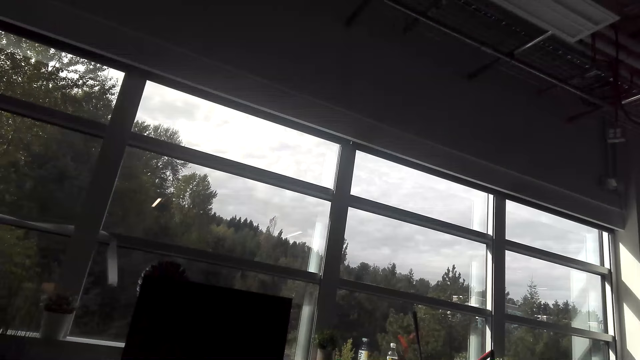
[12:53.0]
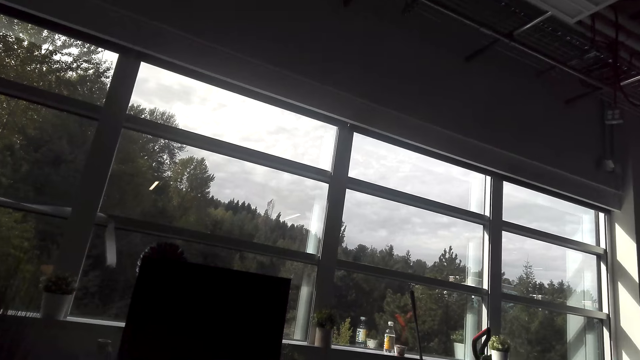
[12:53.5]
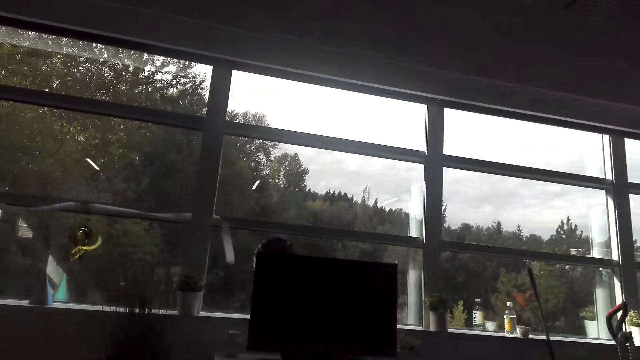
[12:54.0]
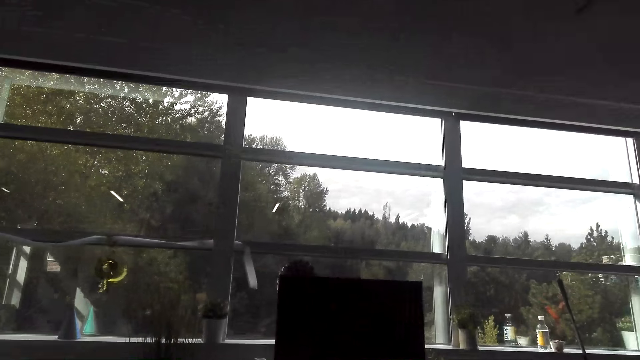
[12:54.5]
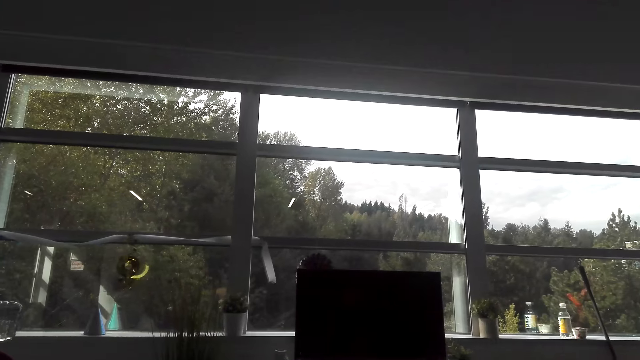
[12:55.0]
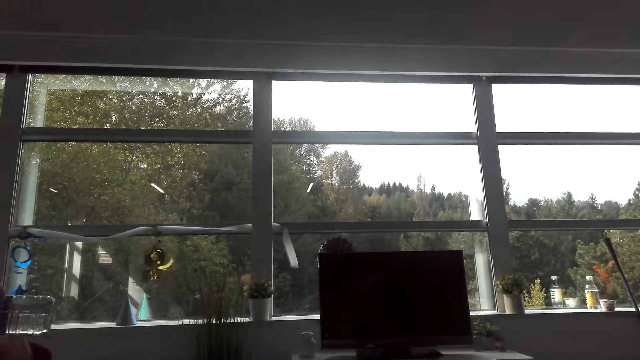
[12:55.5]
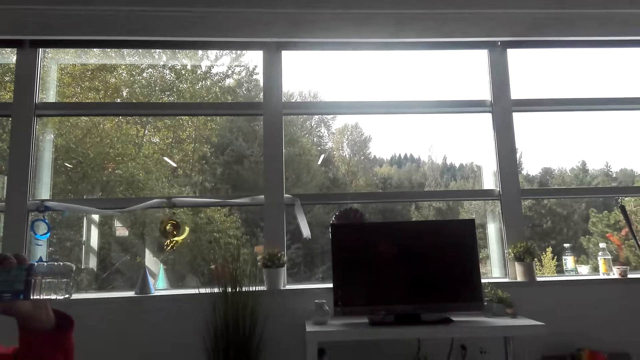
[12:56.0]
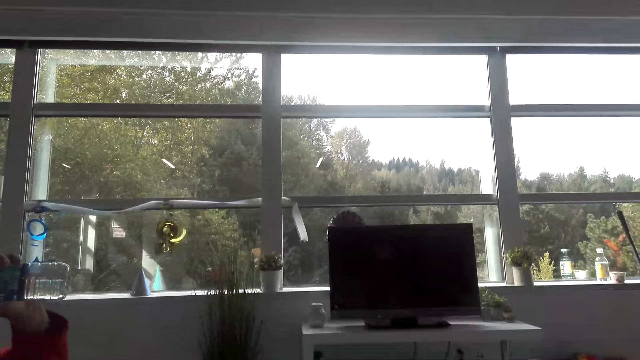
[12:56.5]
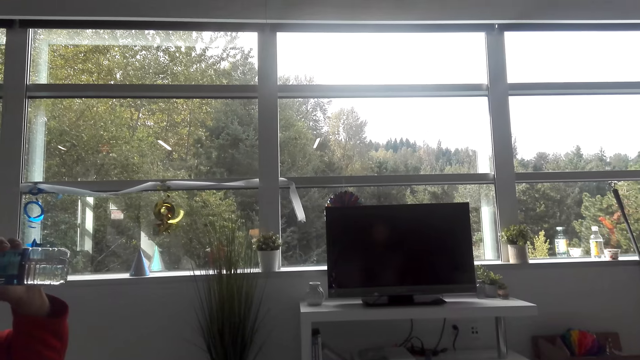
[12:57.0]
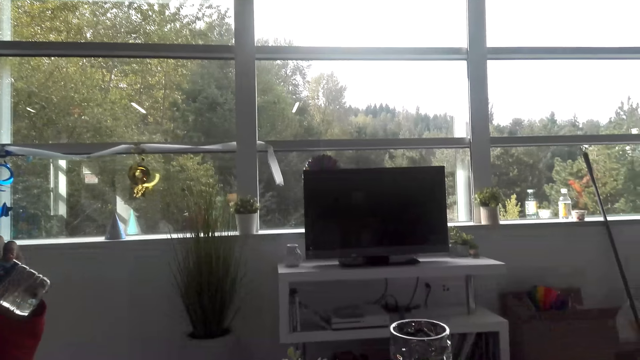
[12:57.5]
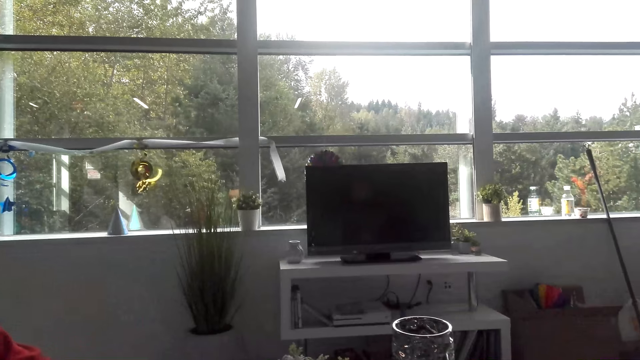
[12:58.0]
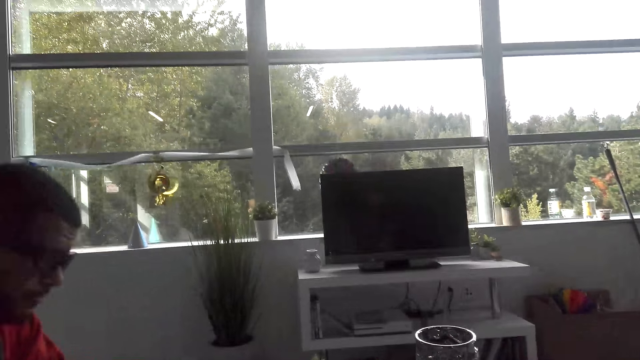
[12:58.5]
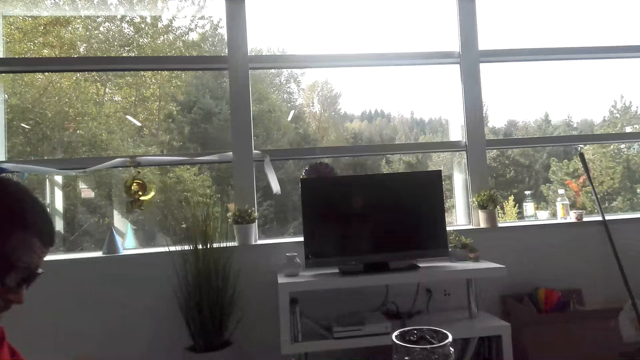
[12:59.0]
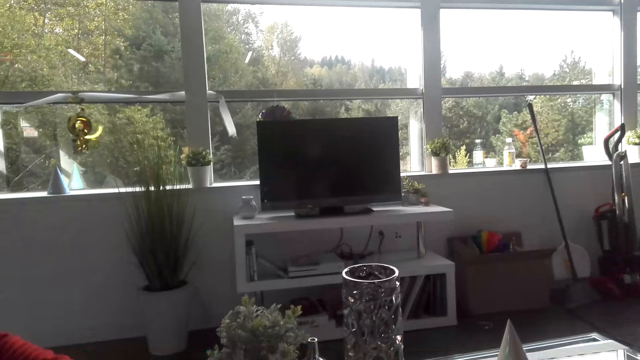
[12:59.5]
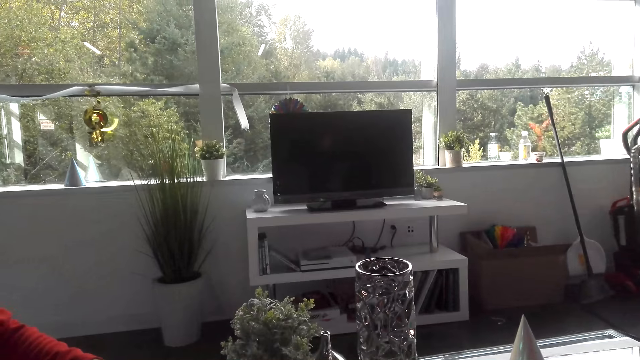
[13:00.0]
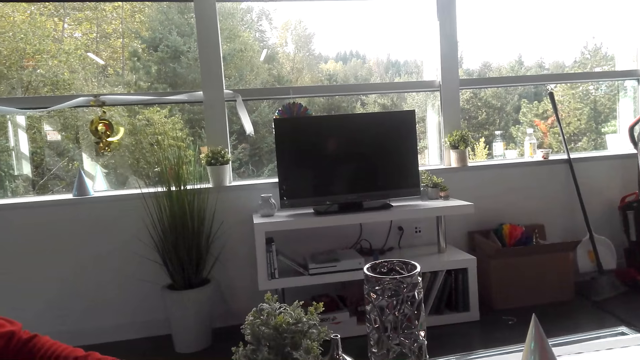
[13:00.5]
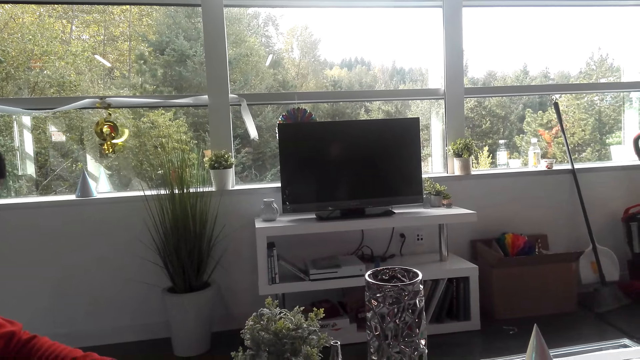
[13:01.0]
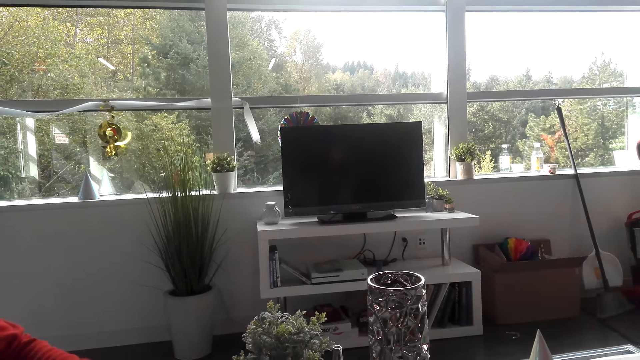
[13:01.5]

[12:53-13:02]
A man drinks from the water bottle. The camera wearer dialogues with the man. The man withdraws the bottle of water. The camera wearer dialogues with the man. They dialogue with the man again and look outside the window.

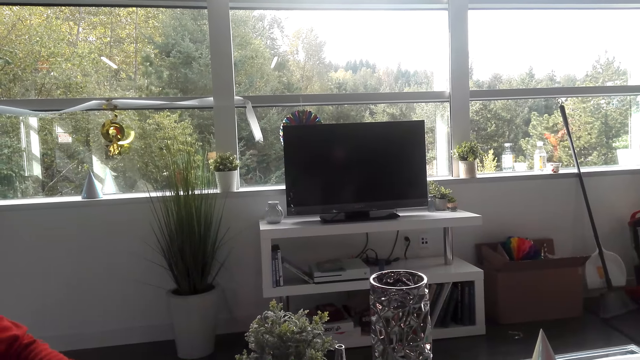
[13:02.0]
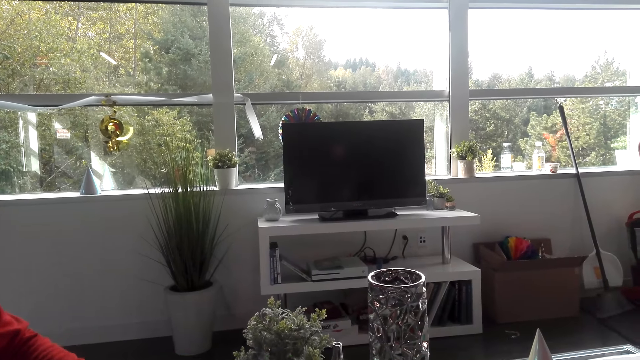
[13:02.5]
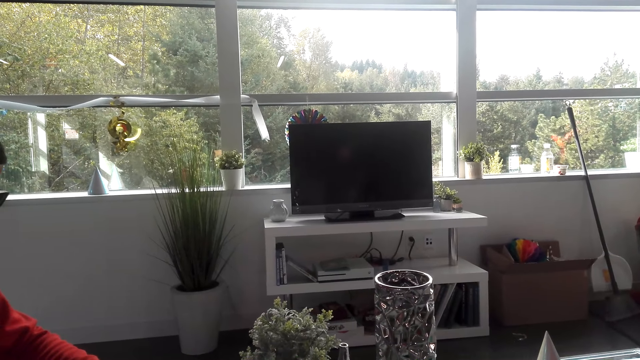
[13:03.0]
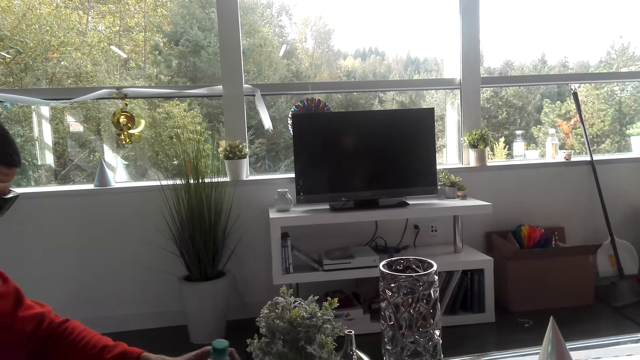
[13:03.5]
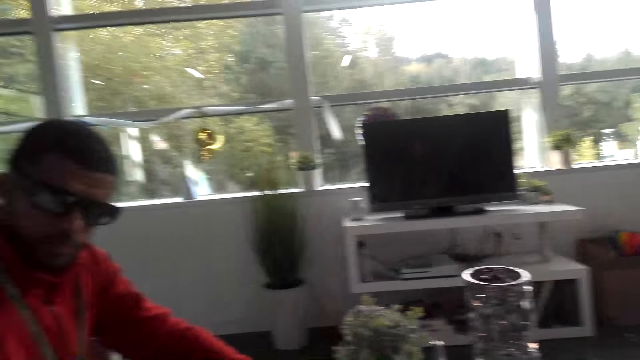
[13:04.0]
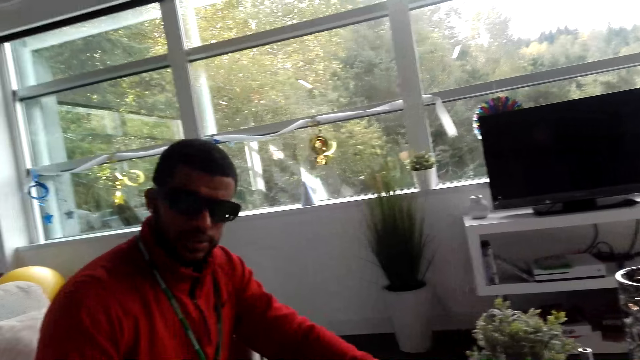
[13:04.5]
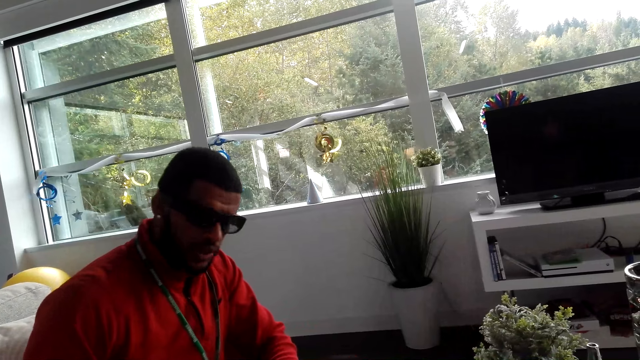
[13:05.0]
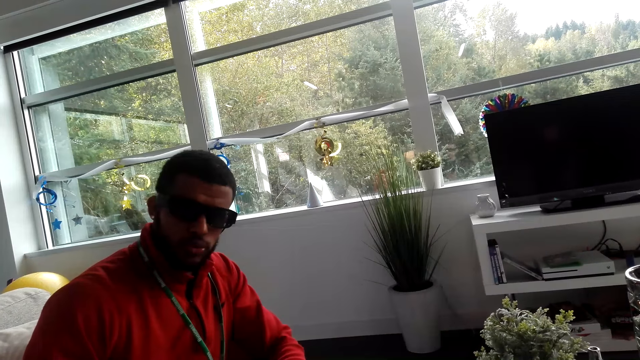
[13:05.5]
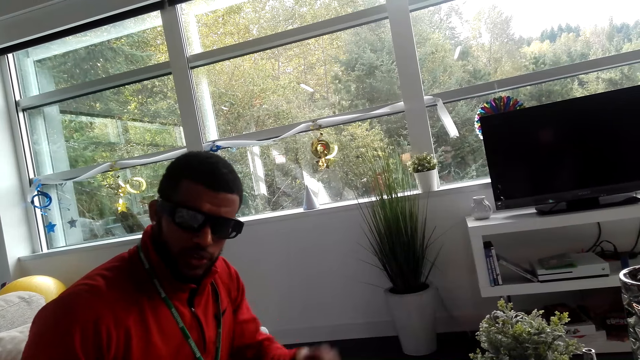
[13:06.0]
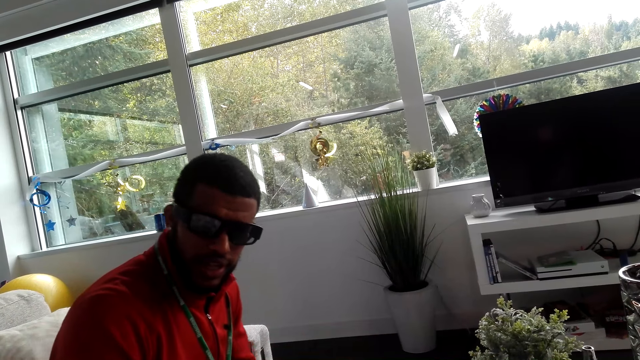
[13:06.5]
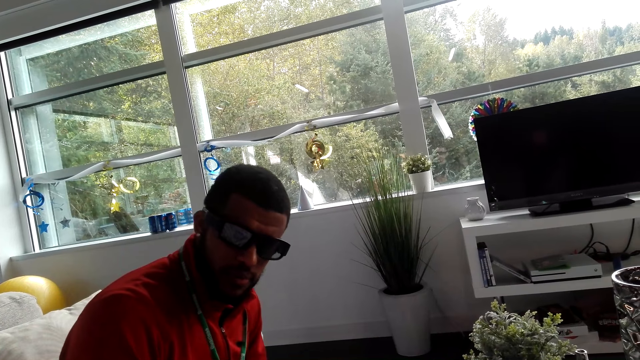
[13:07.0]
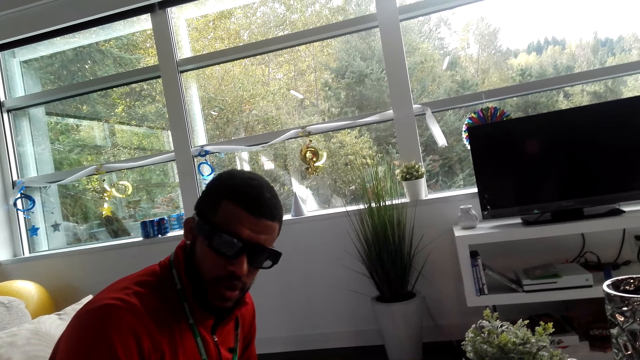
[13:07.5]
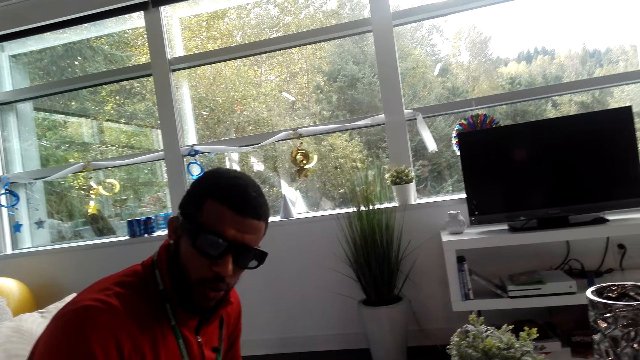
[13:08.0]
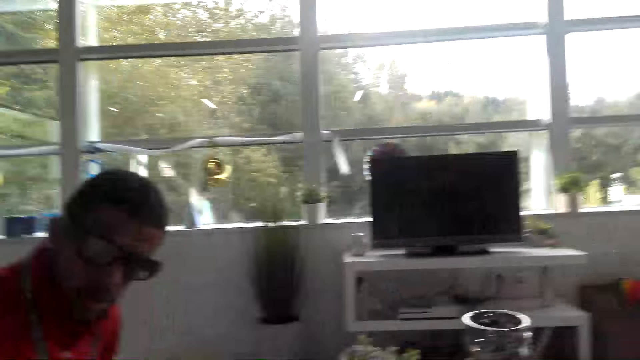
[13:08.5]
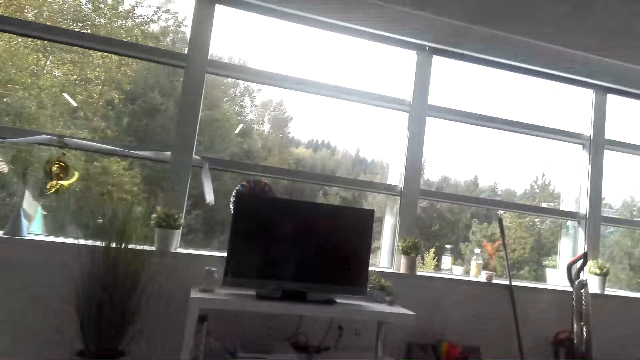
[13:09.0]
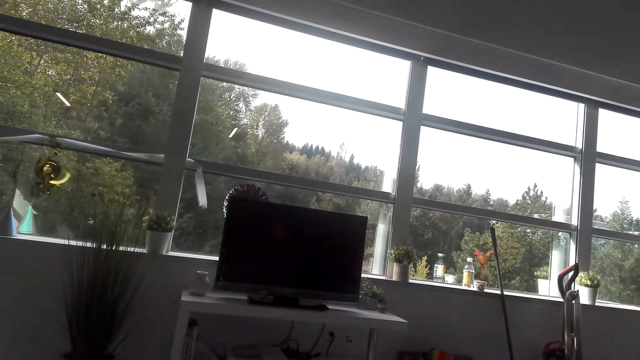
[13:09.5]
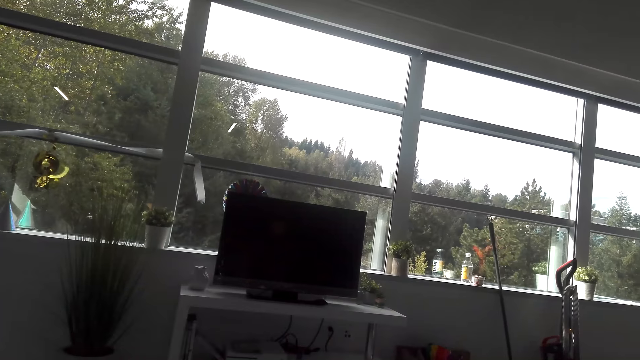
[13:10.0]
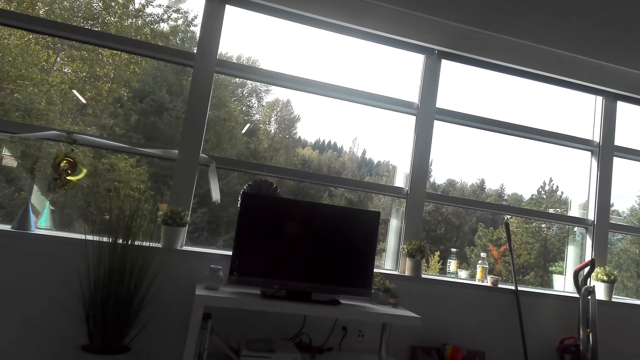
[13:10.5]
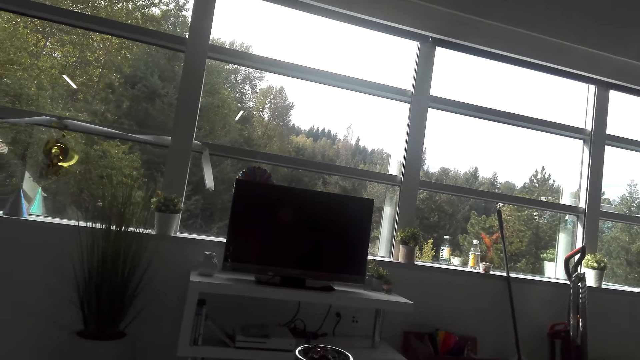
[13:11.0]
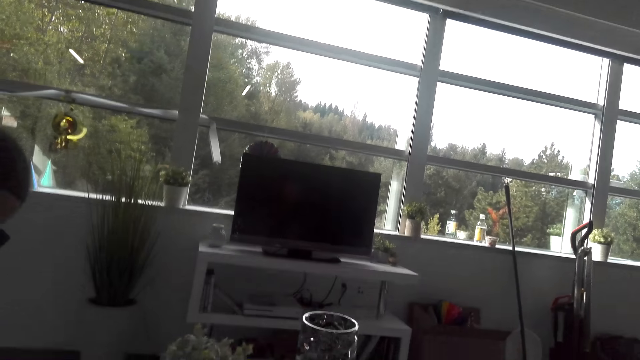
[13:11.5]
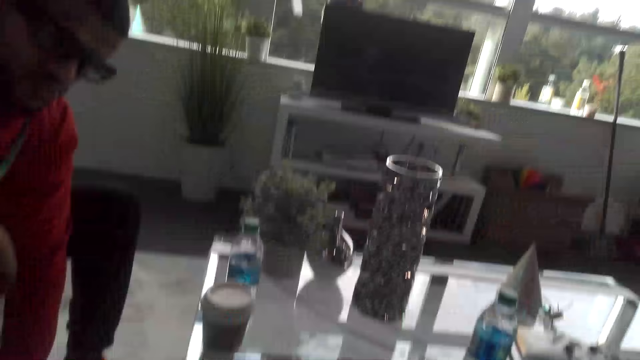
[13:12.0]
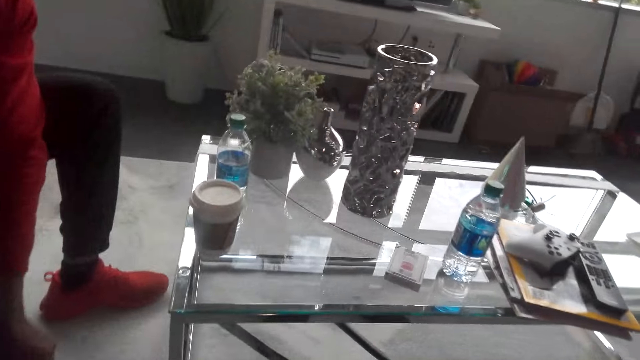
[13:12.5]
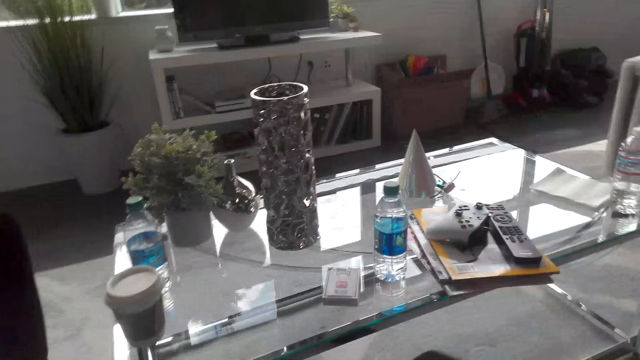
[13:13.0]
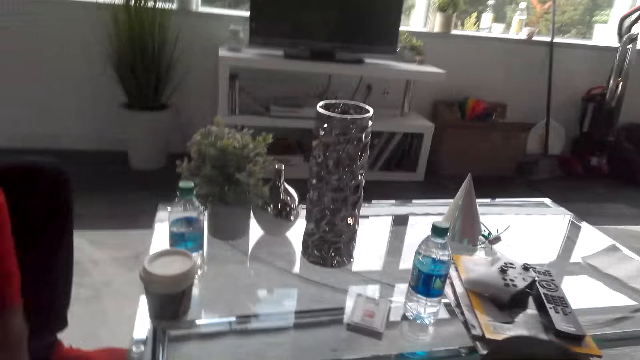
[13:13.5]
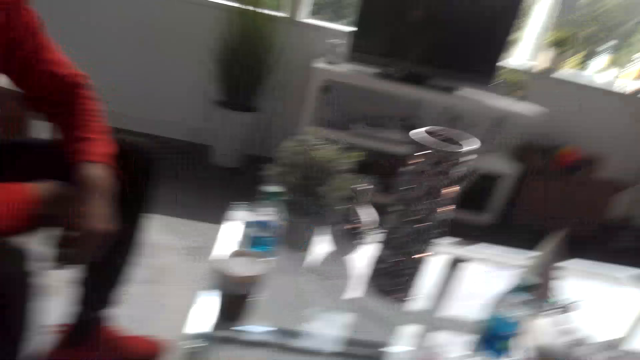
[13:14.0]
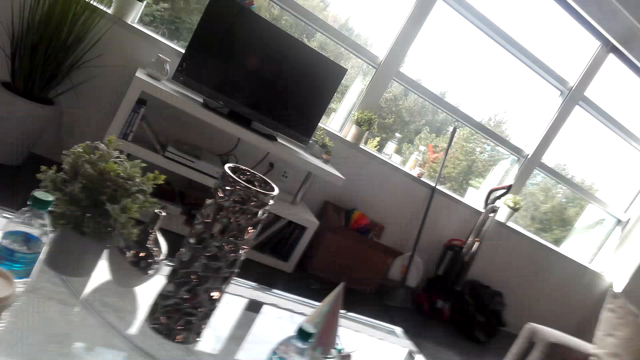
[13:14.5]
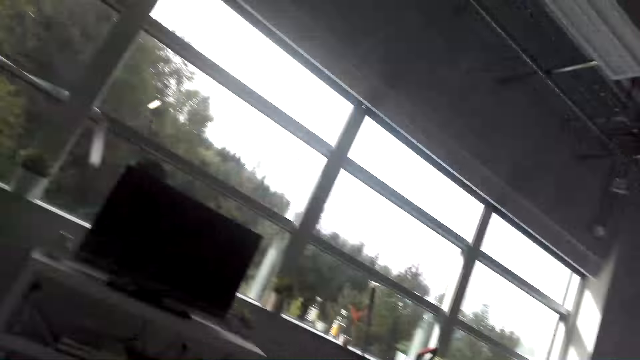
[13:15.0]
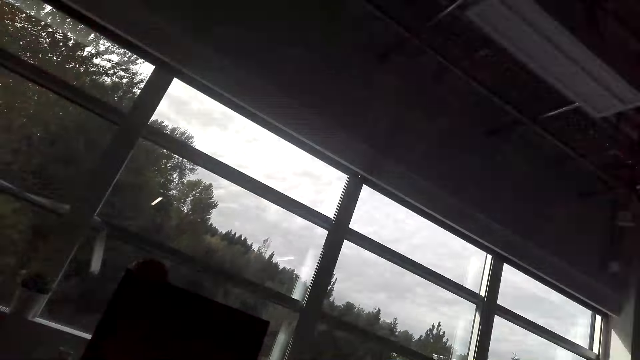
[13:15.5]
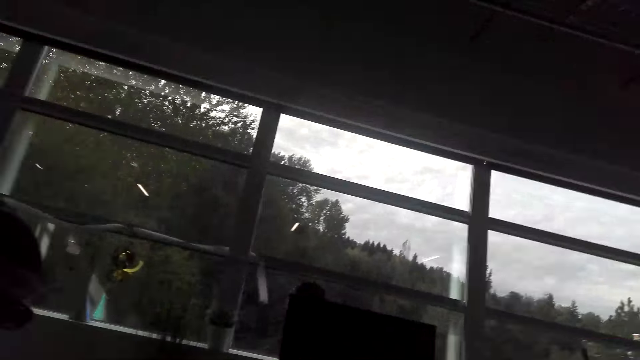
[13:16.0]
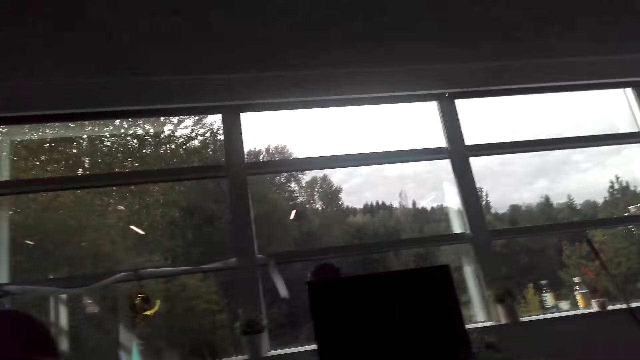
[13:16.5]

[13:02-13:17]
A man puts down the water bottle. The camera wearer dialogues with the man. They look outside the window and dialogue with the man. They dialogue with the man again and look down. The man fixes his shoes. The camera wearer dialogues with the man.
